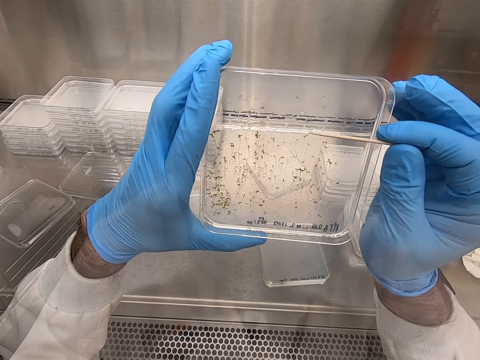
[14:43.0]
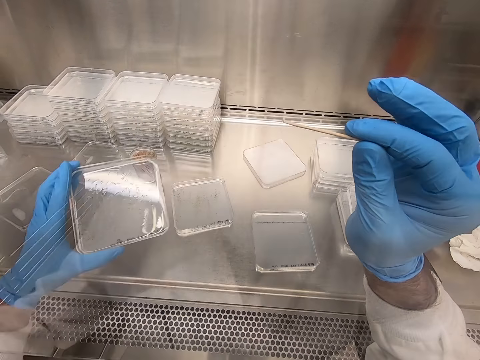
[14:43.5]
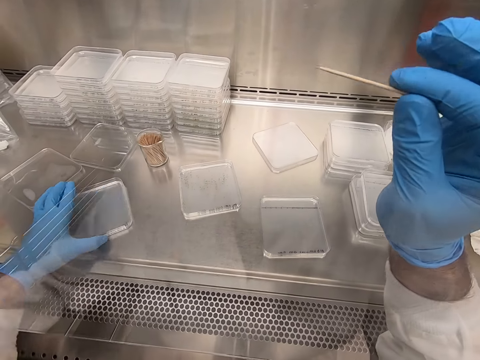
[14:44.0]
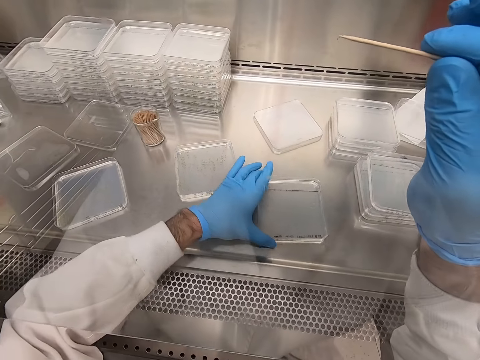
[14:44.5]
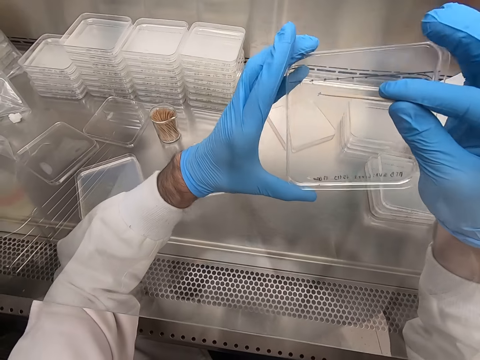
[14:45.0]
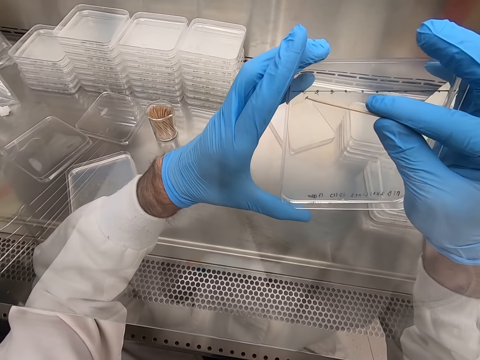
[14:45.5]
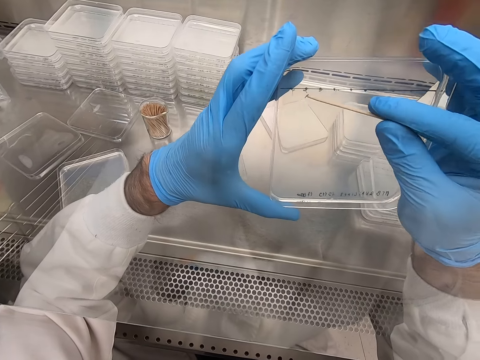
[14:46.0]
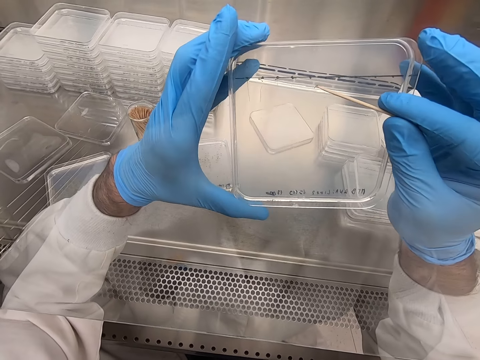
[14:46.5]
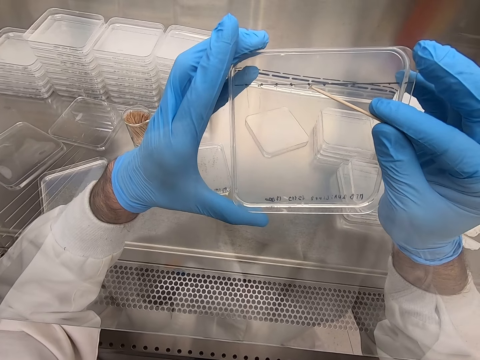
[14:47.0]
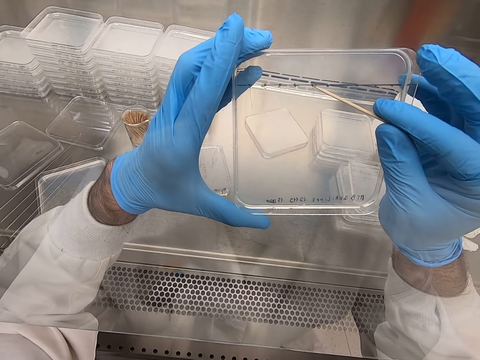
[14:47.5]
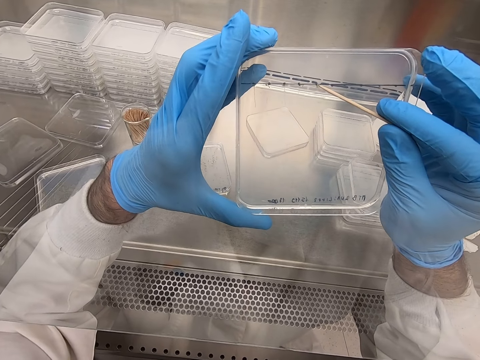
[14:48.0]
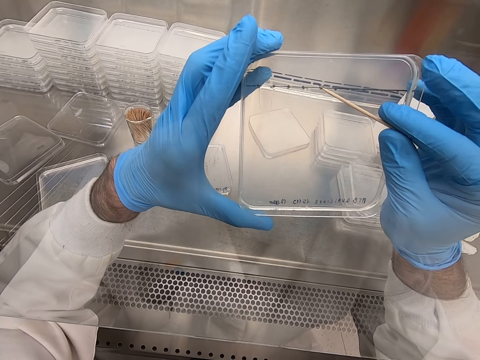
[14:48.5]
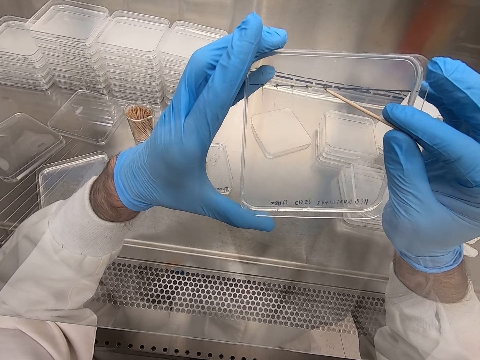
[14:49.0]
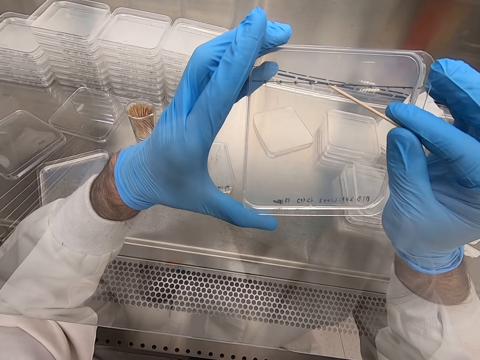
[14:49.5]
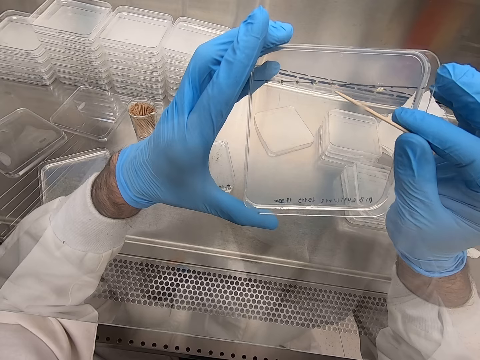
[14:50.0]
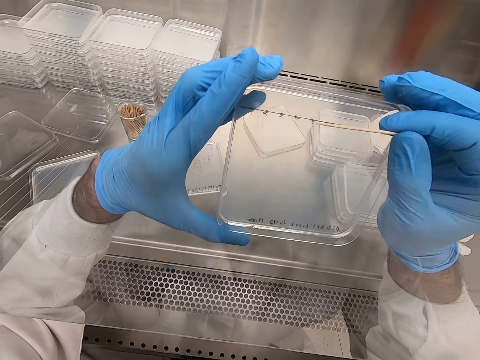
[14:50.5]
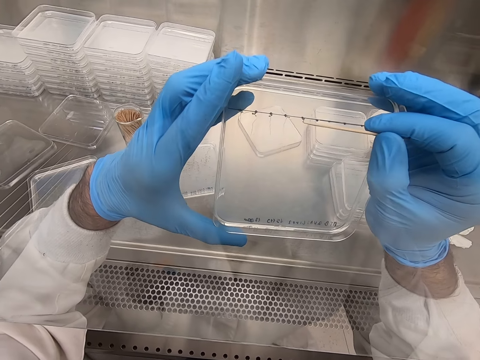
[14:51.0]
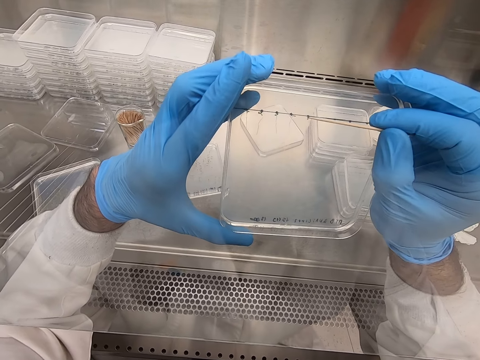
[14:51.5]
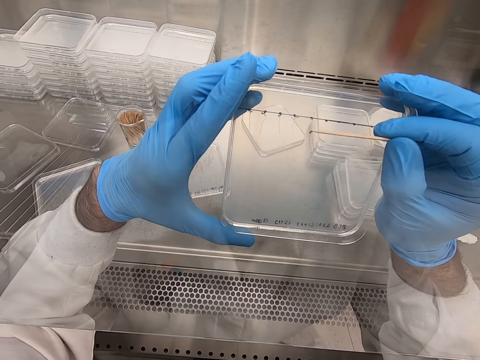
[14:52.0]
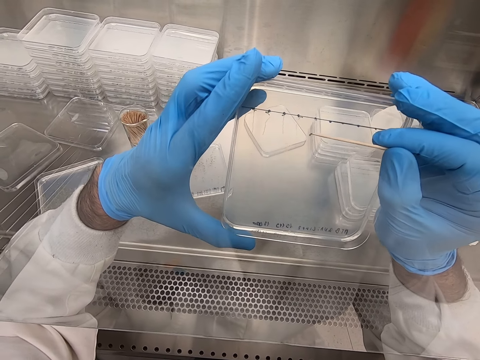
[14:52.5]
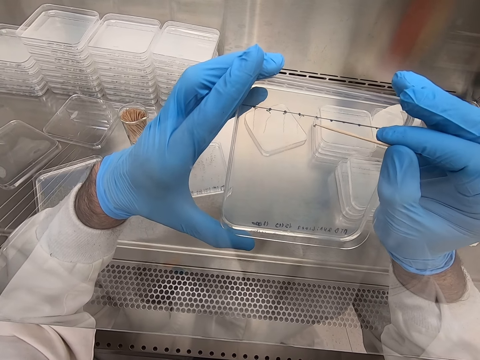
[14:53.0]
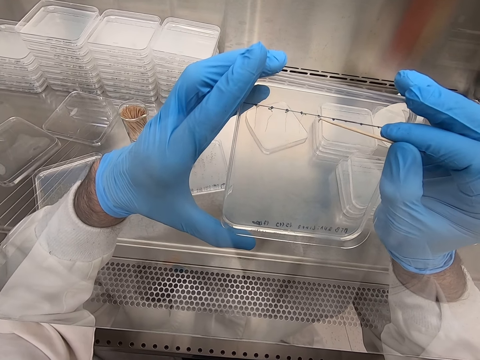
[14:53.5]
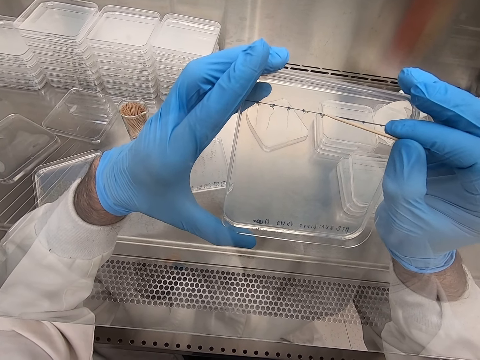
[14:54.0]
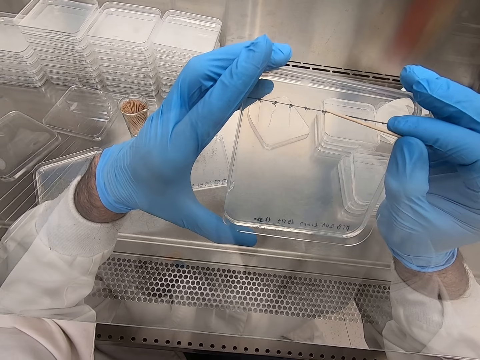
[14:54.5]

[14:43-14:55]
The camera wearer picks up something with a toothpick. They place the plastic flat tin or acrylic sheet on the steel bench. They pick up the plastic flat tin. They pick particles from the acrylic sheet. They put something on the plastic flat tin.

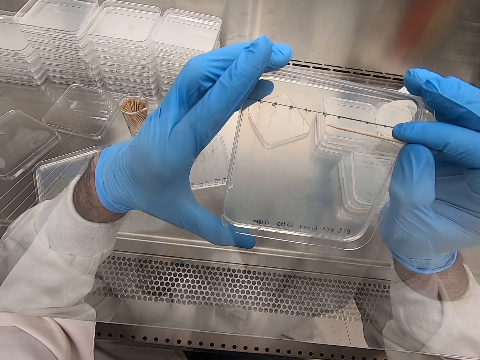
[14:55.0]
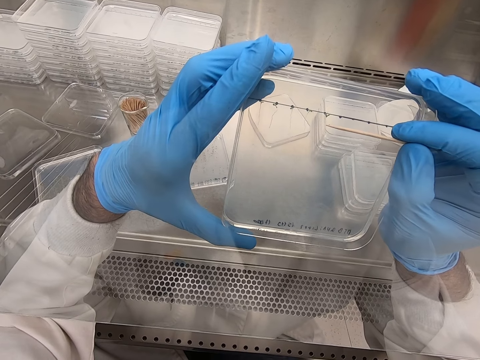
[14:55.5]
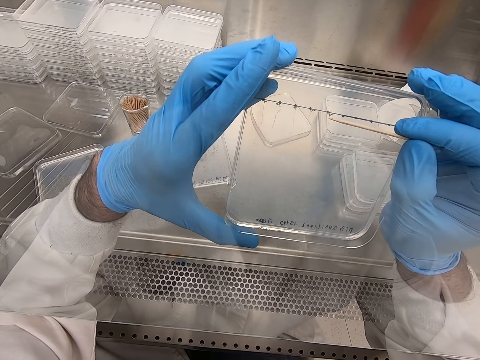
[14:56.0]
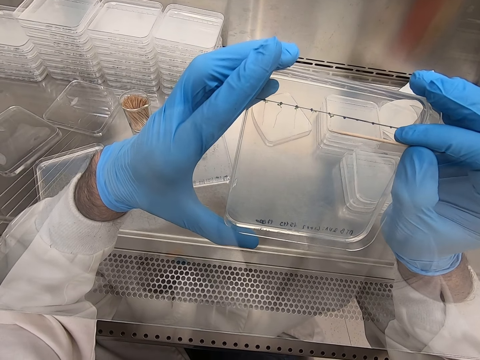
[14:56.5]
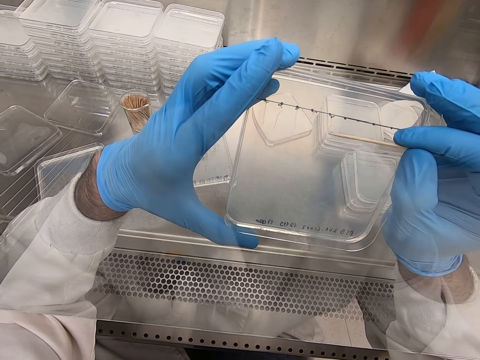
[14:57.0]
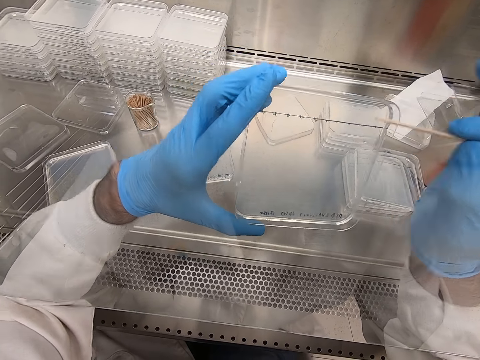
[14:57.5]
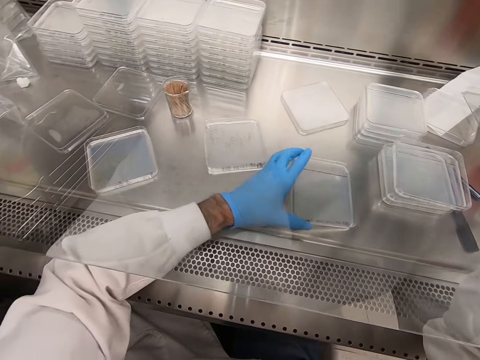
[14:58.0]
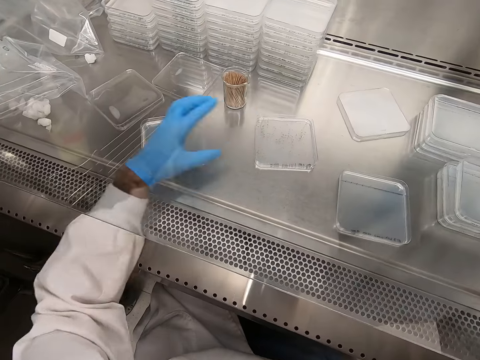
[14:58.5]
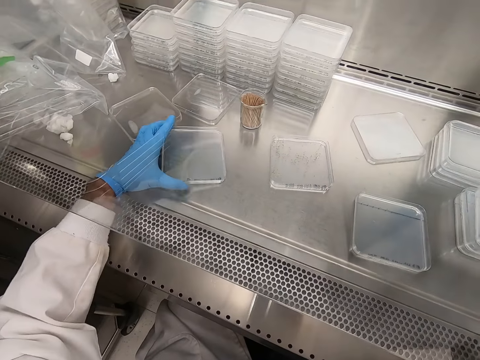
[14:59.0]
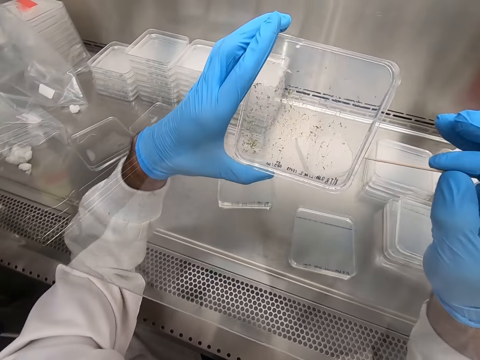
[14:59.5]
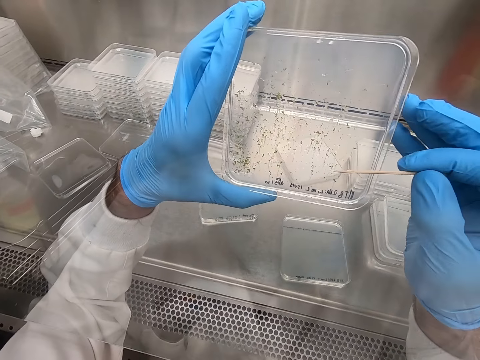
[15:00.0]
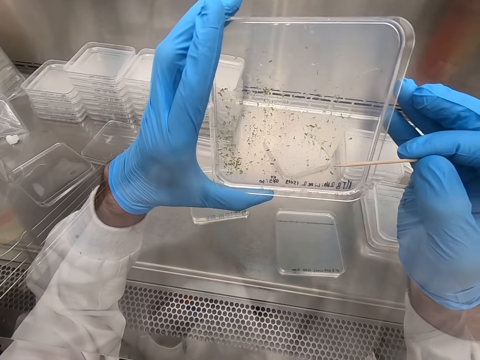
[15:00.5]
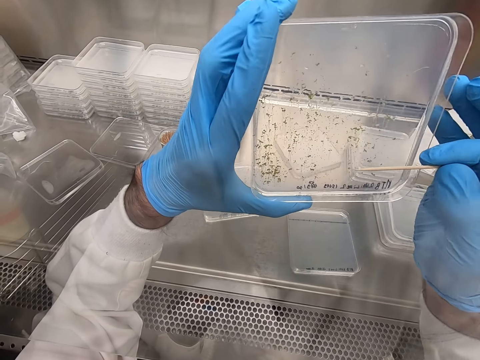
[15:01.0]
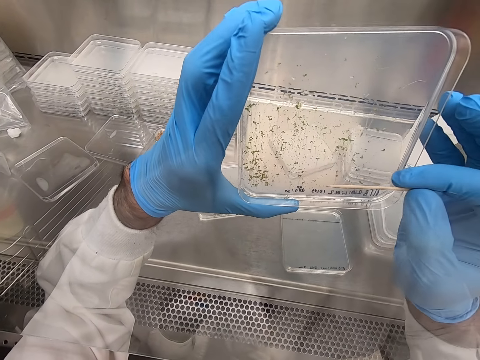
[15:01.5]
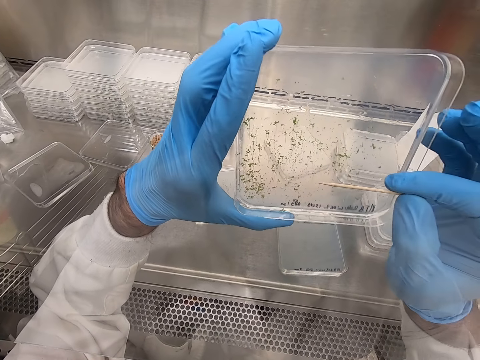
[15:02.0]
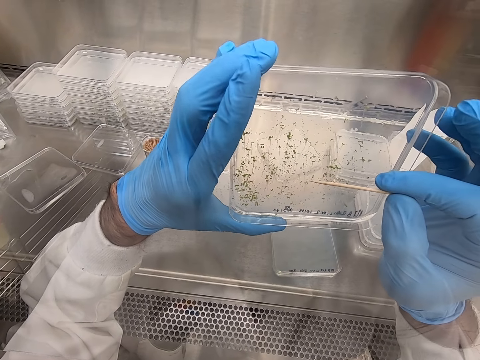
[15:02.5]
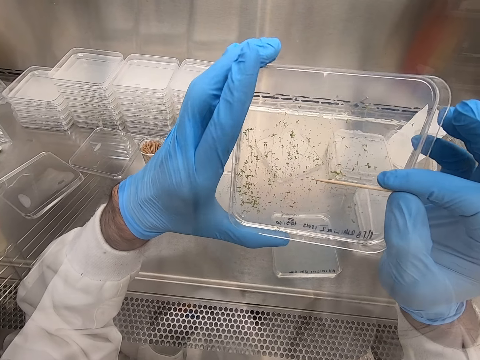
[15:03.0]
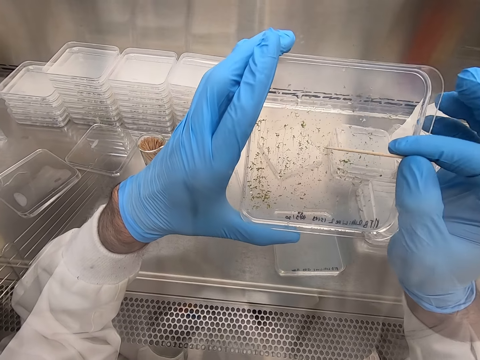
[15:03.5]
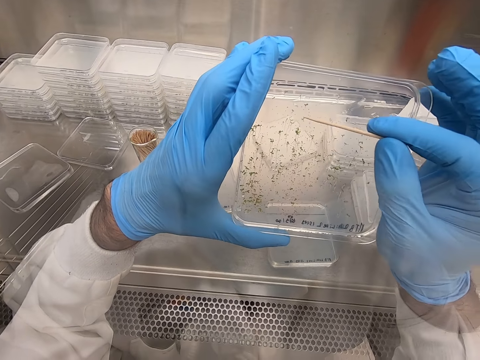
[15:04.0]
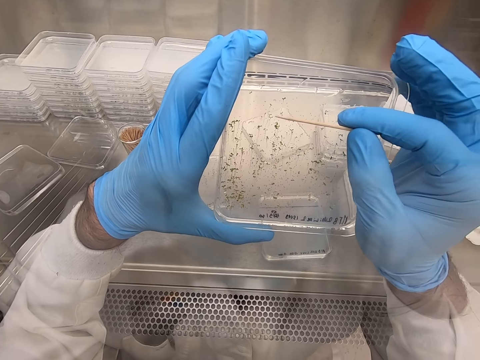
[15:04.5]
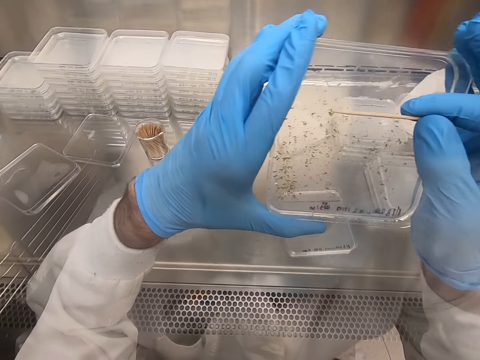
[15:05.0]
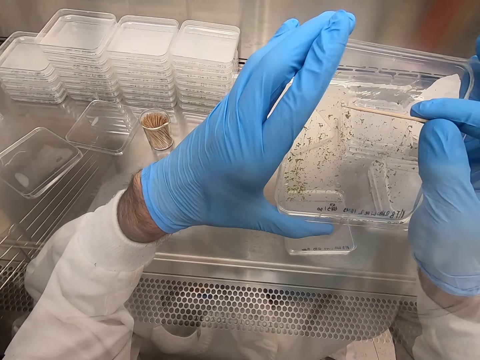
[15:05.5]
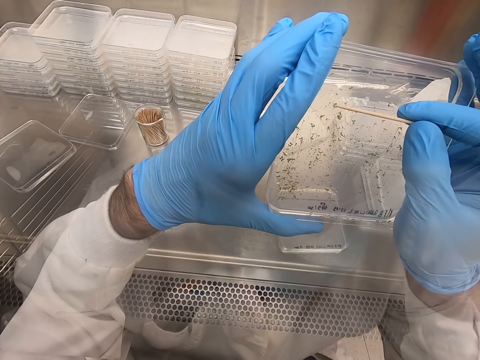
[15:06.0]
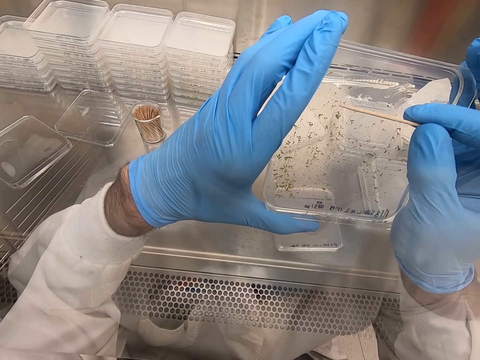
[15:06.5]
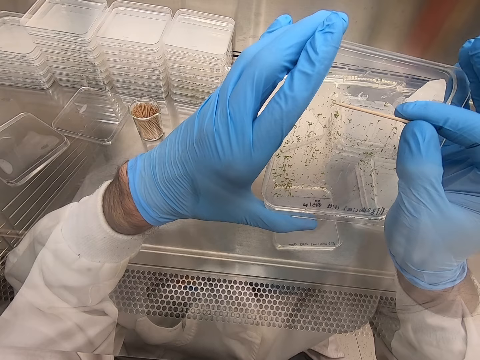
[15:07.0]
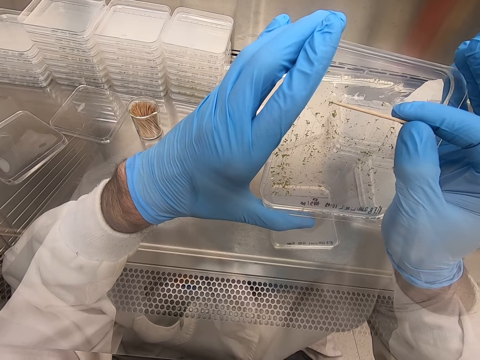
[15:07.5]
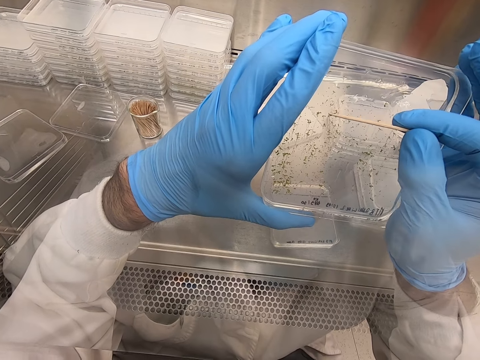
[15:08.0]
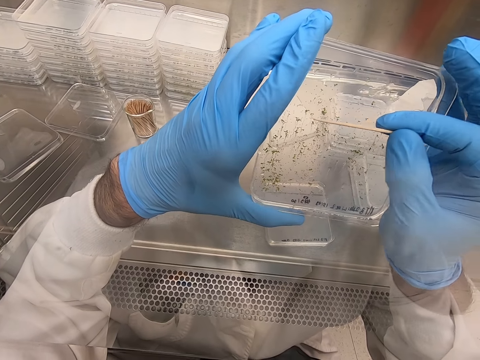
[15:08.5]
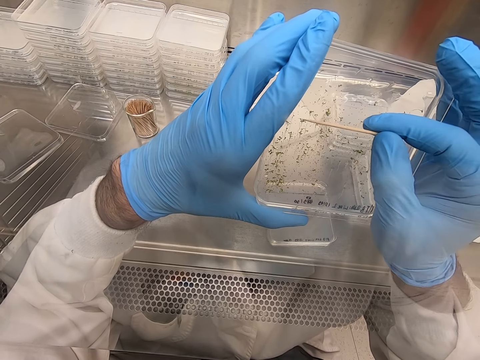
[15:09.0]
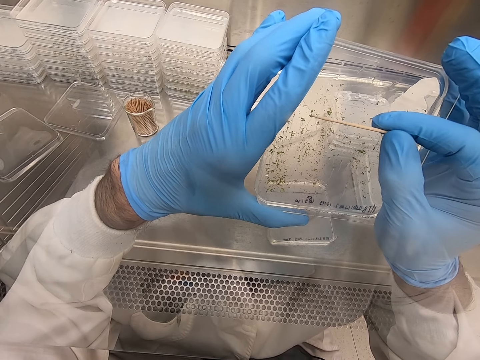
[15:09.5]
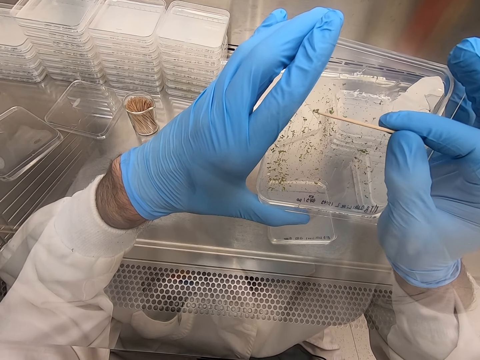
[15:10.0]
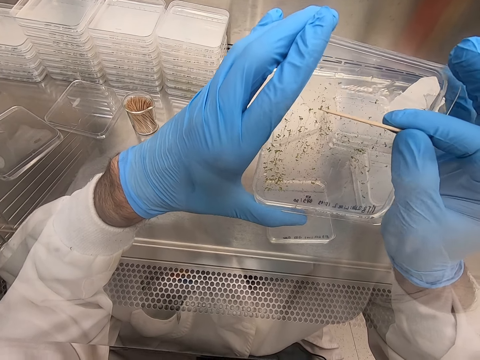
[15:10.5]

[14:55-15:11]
The camera wearer places the plastic flat tin or acrylic sheet on the steel bench. They pick up the plastic flat tin. They remove particles from the acrylic sheet.
